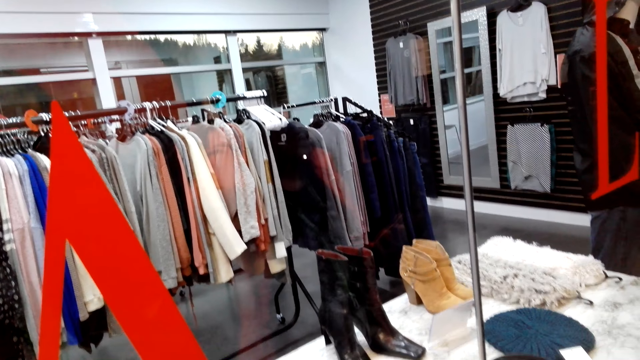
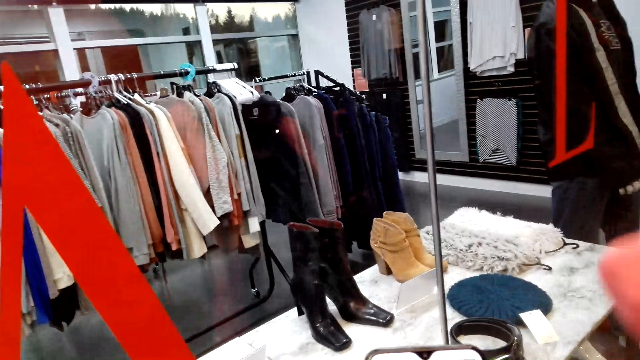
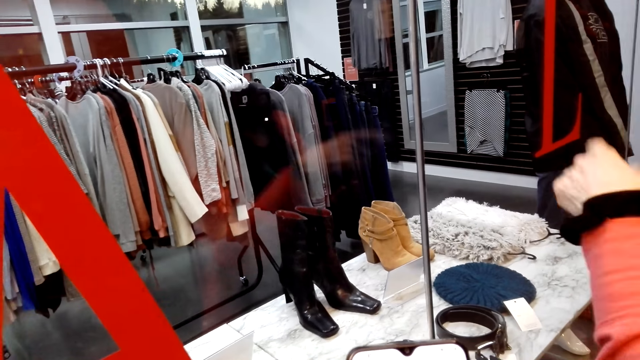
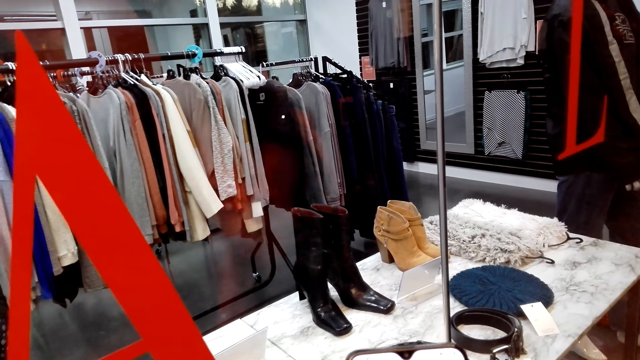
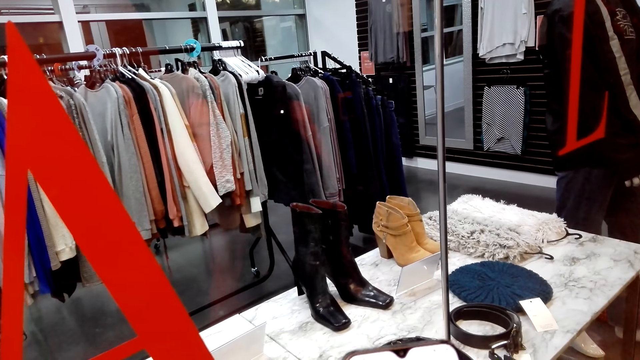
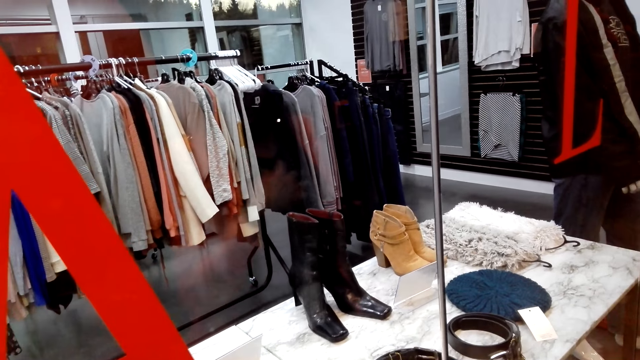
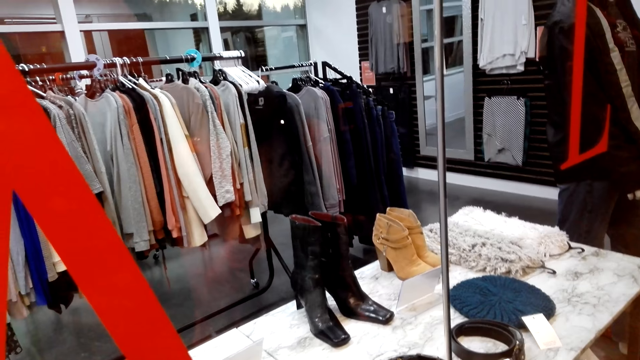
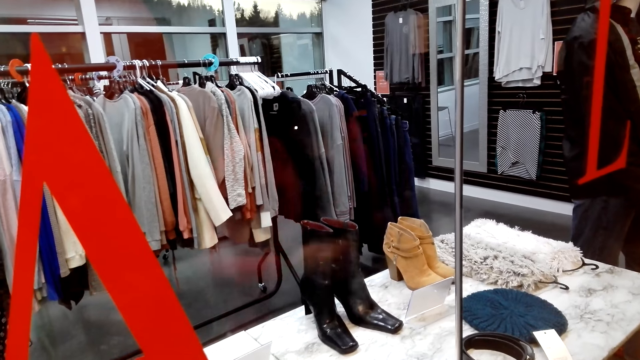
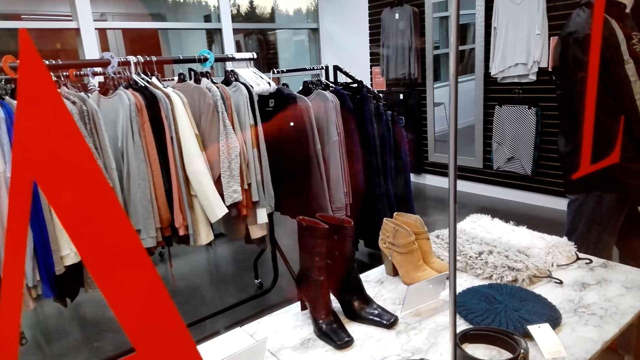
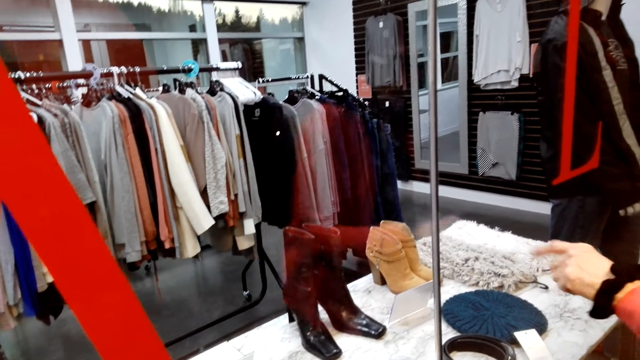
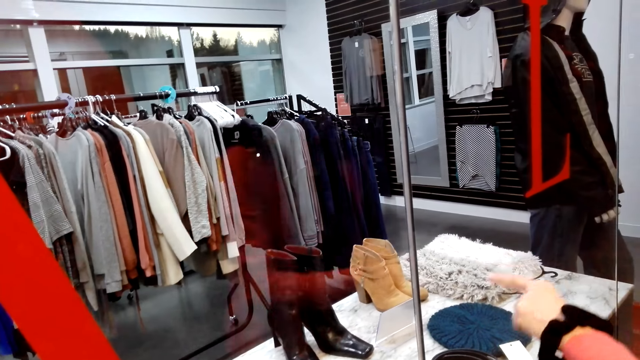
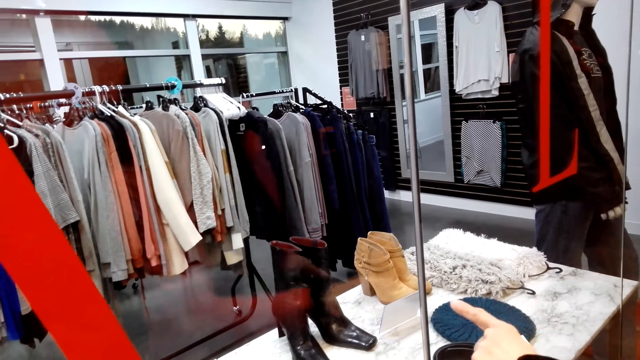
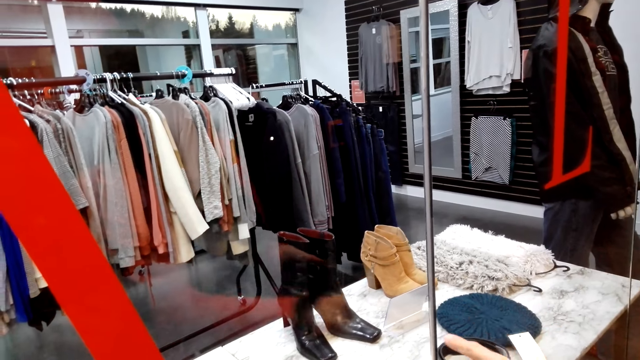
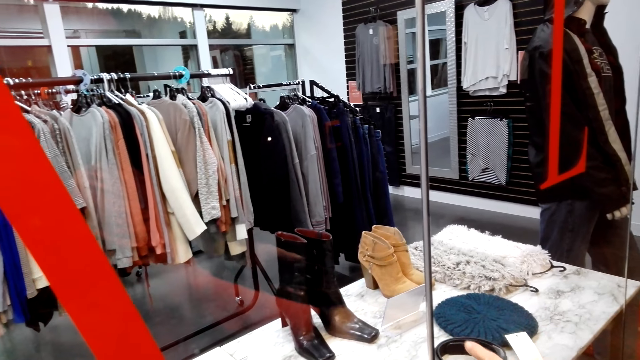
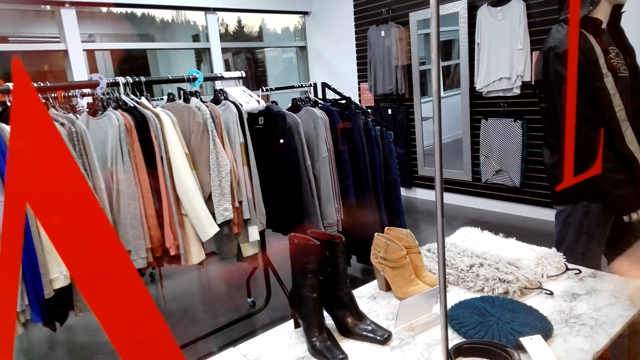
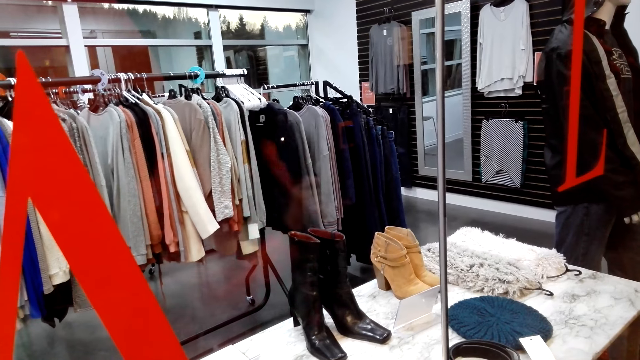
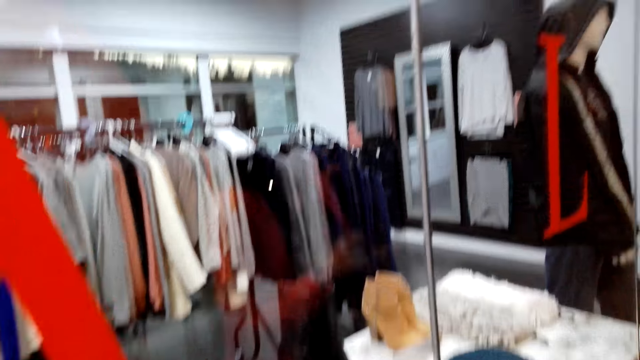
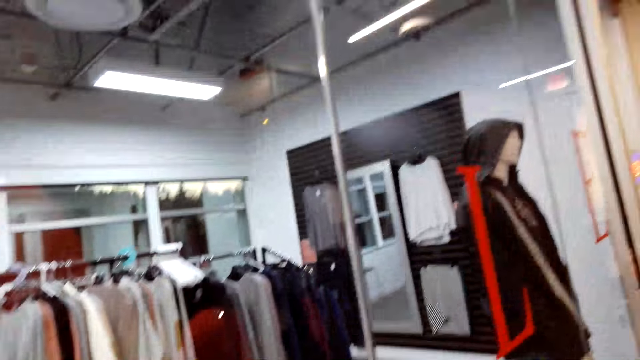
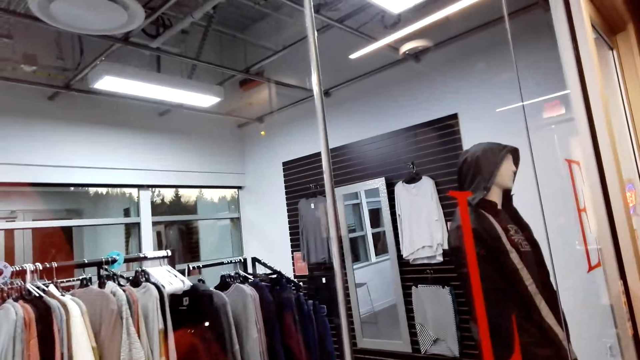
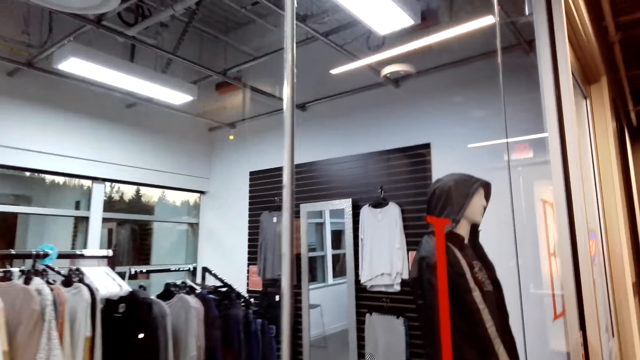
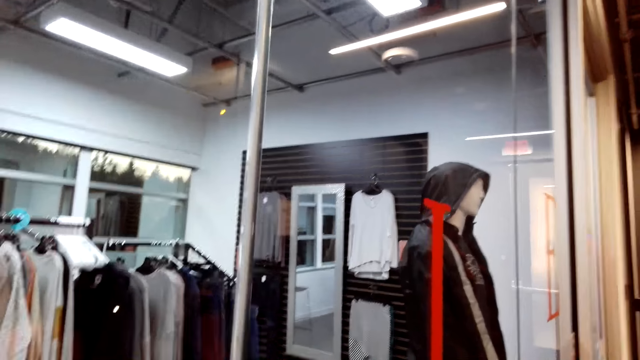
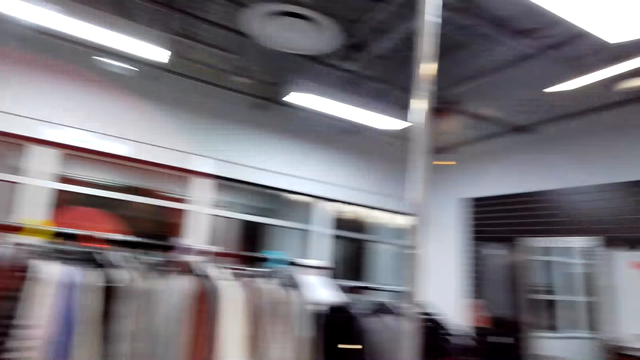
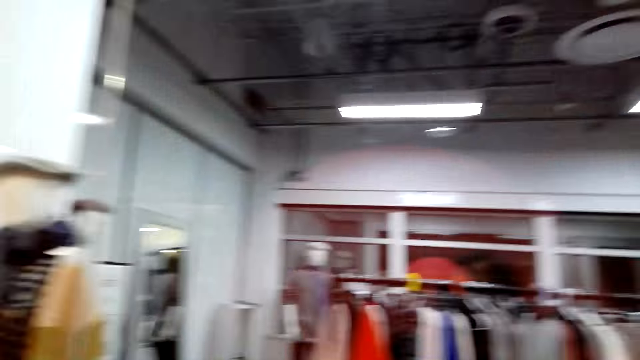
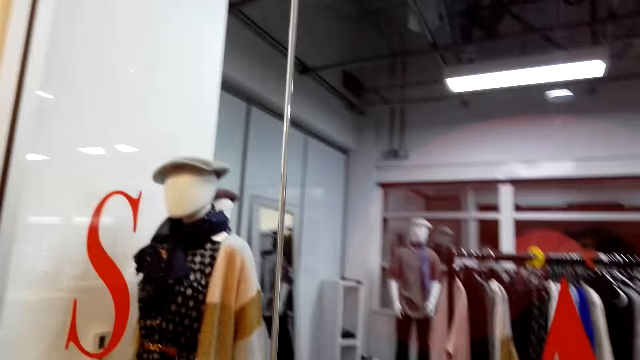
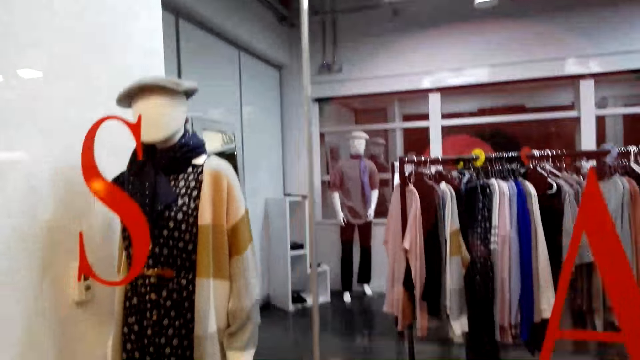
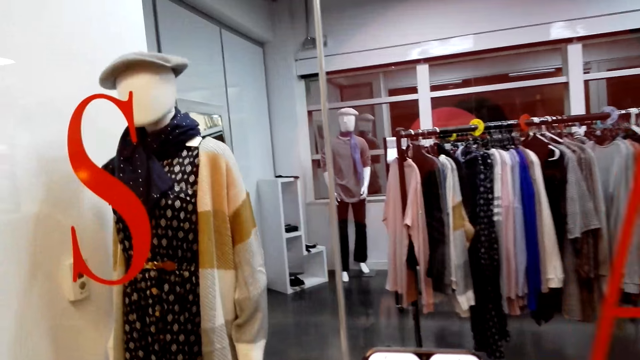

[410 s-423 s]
A woman points at a glass. The camera wearer looks around. The woman points towards a pair of boots. The woman points at the glass. The camera wearer looks around the store.

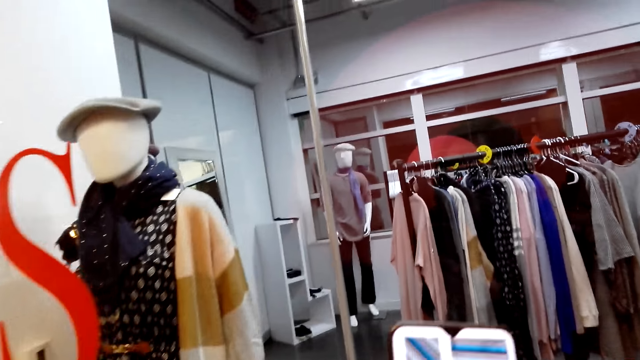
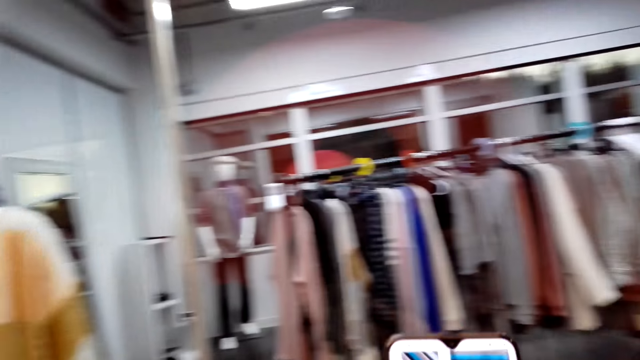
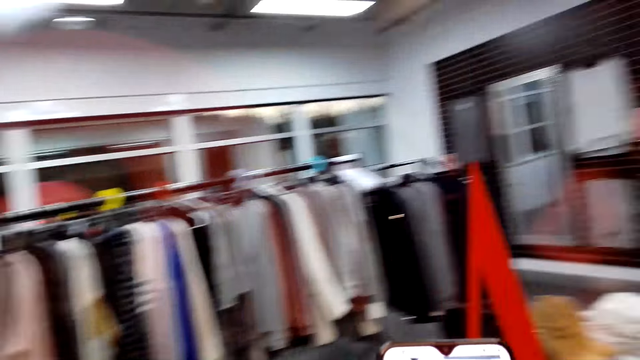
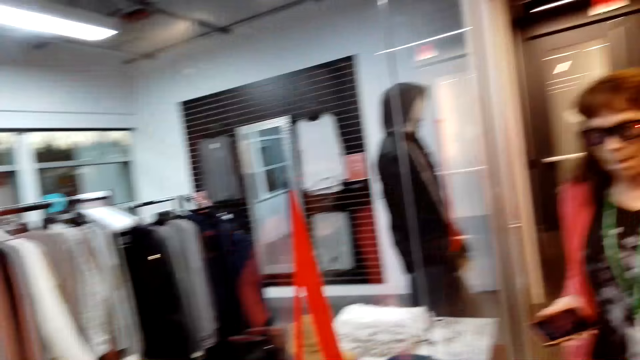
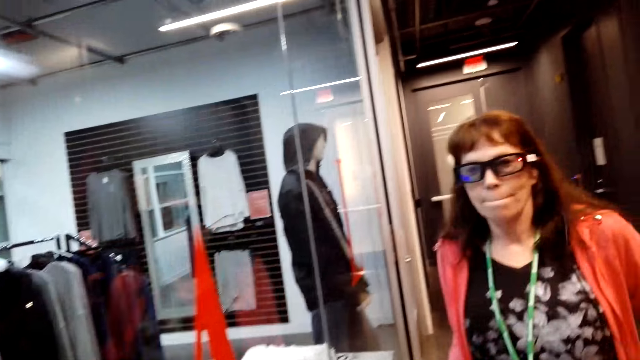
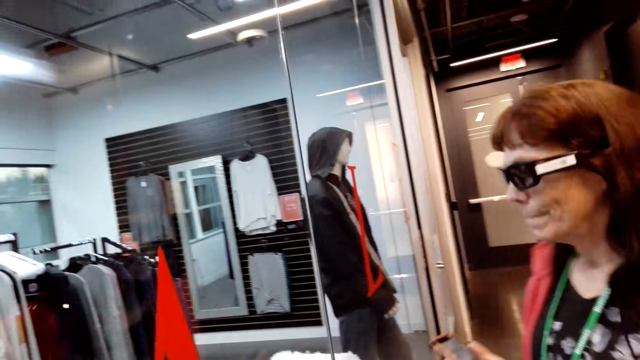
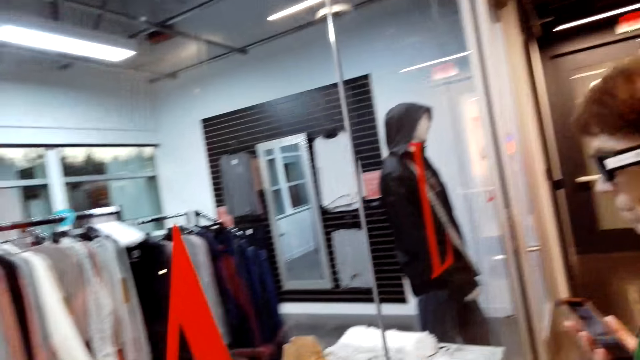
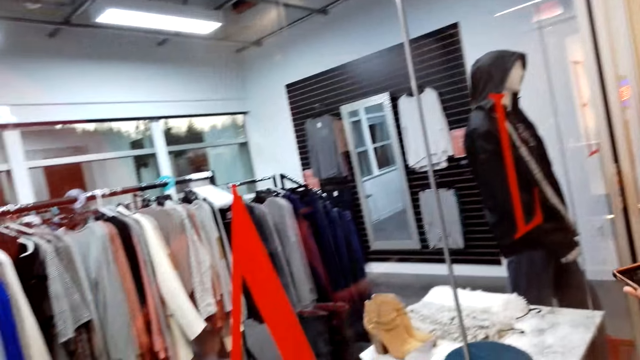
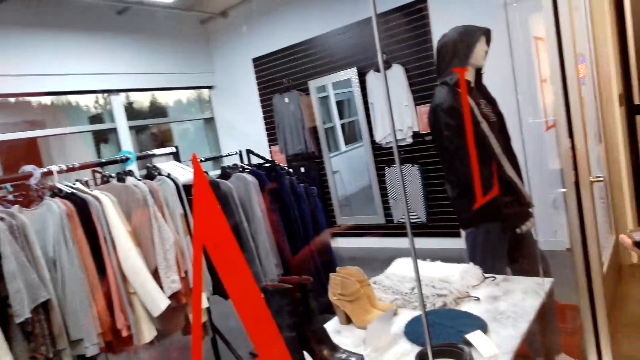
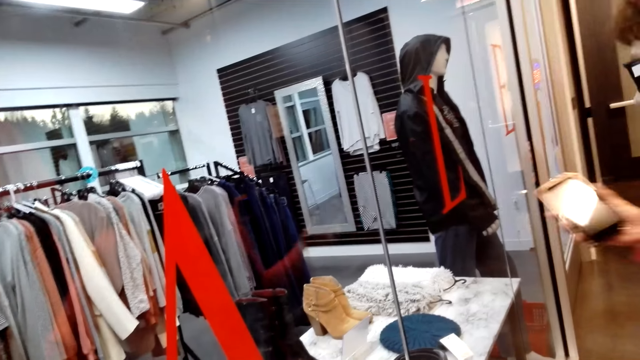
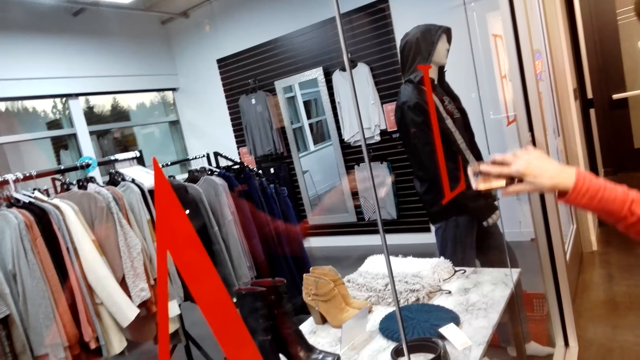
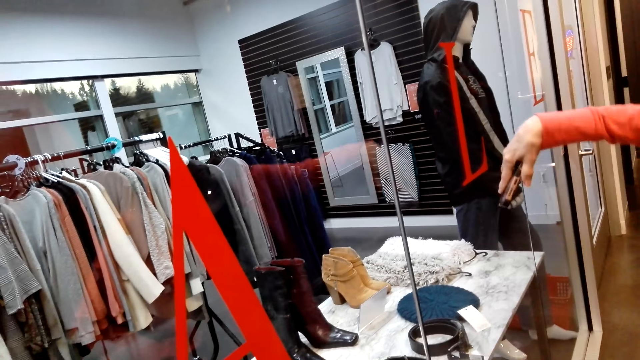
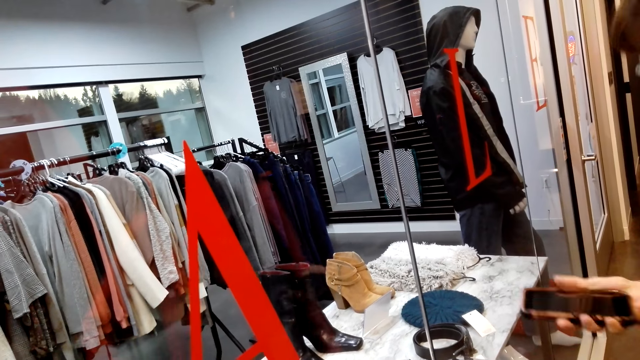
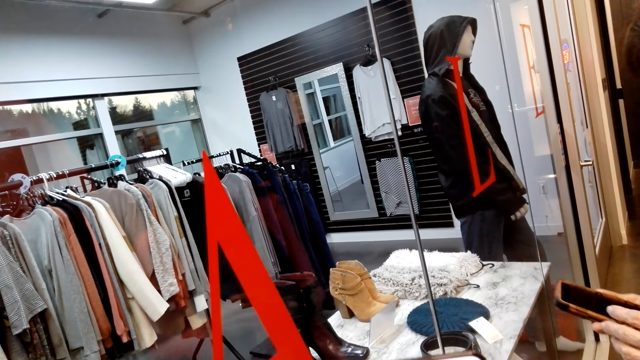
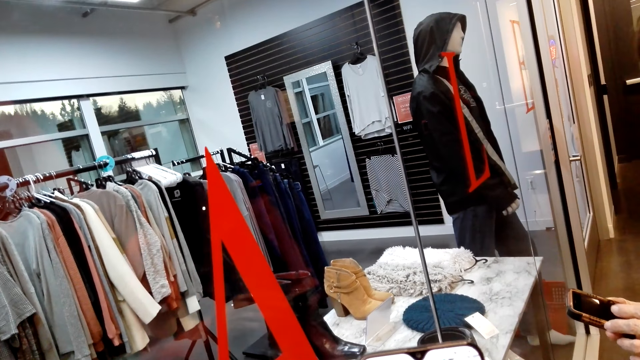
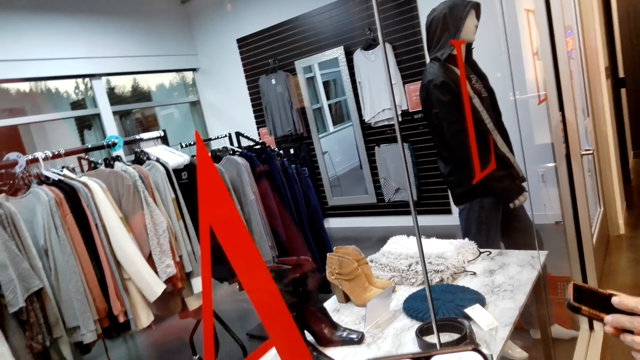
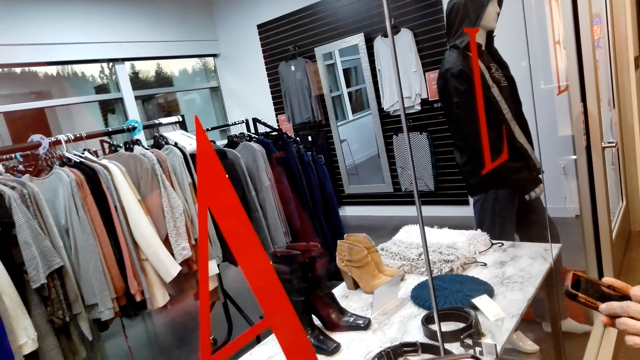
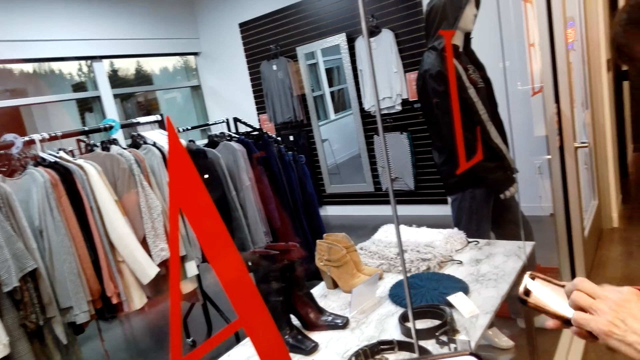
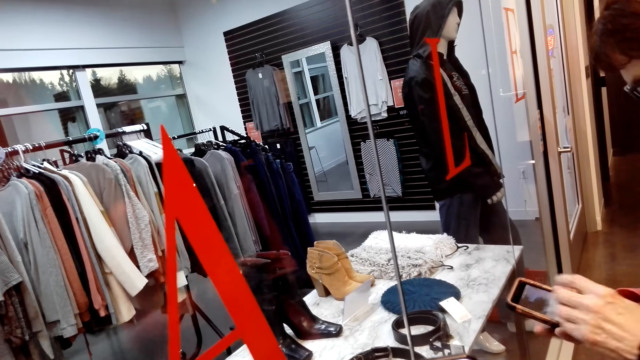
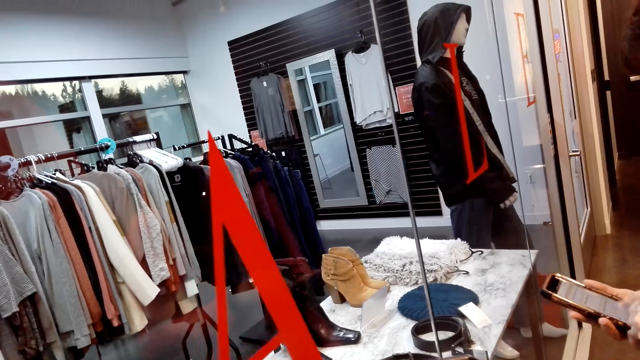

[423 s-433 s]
The camera wearer operates the phone. They converse with a woman. They look around. The woman stares at the phone. The camera wearer looks around. The woman points towards the pair of boots and operates her phone.
